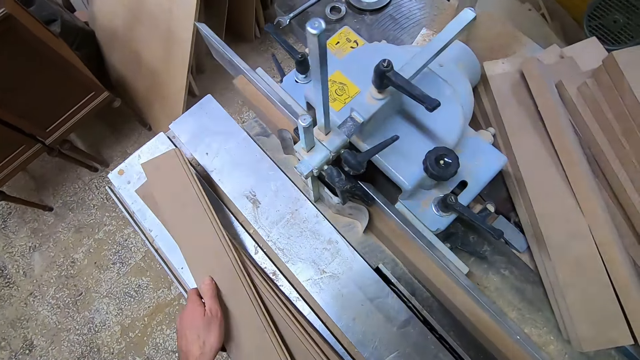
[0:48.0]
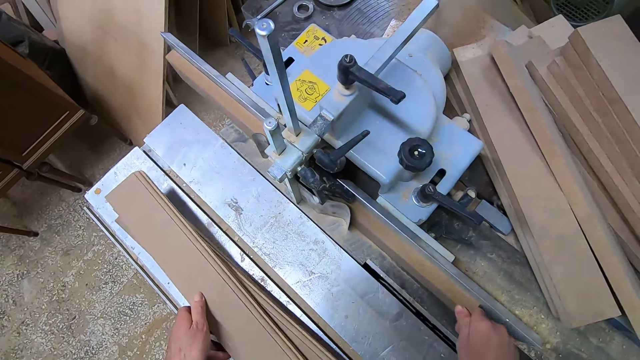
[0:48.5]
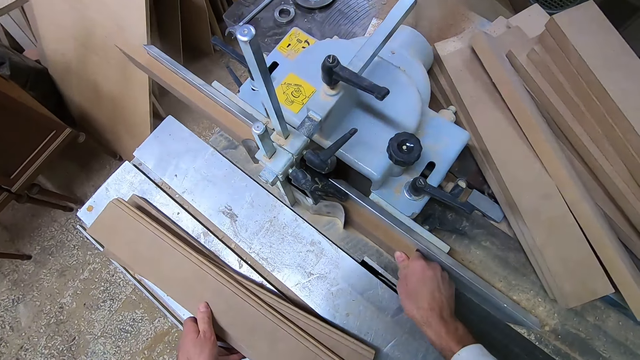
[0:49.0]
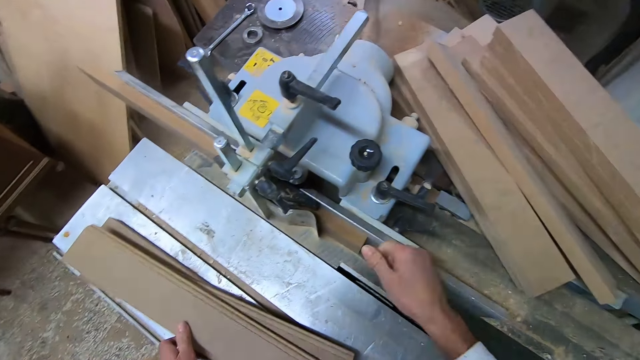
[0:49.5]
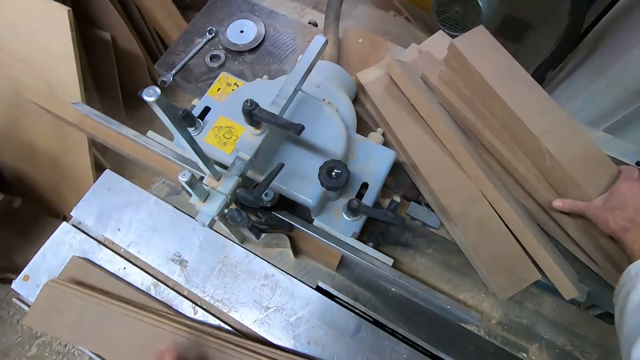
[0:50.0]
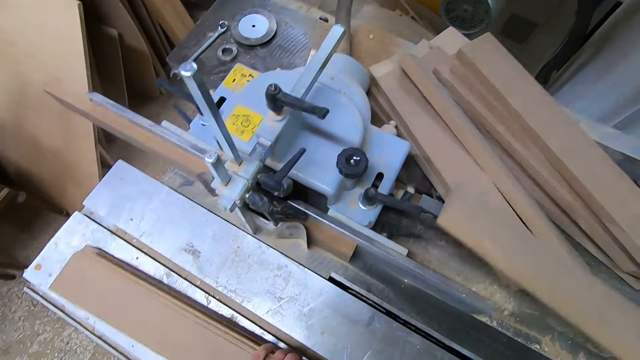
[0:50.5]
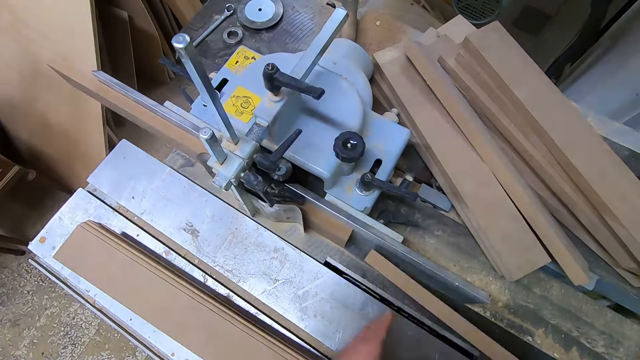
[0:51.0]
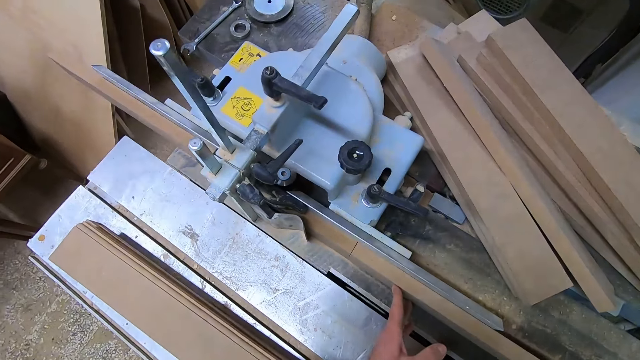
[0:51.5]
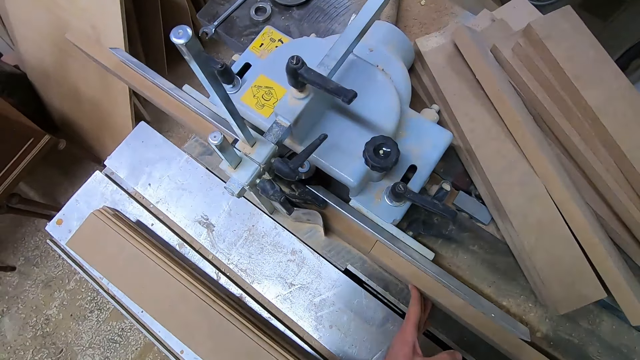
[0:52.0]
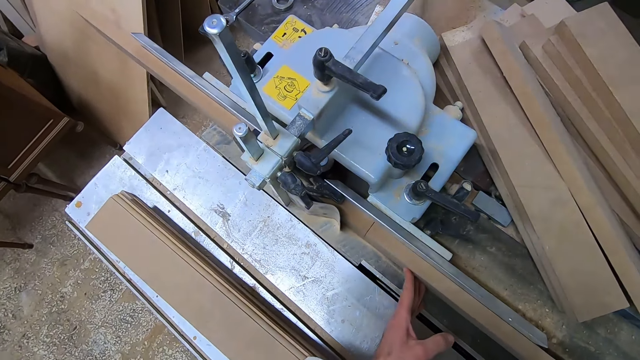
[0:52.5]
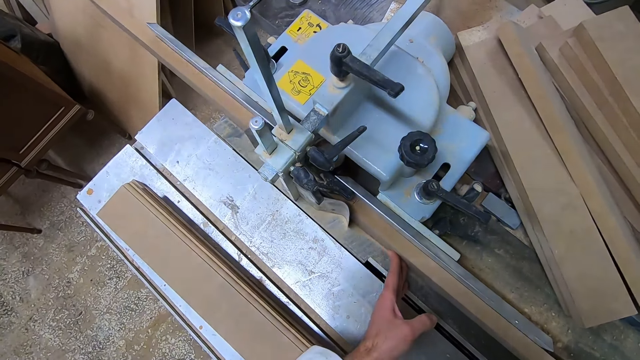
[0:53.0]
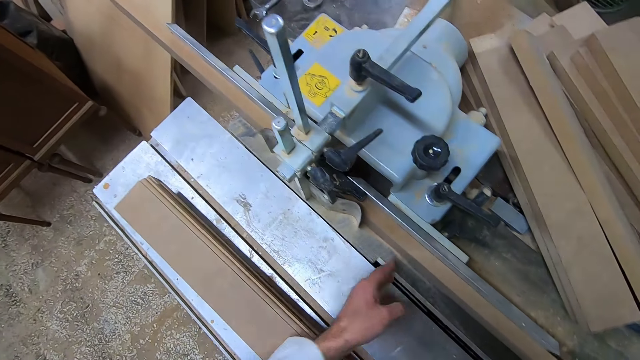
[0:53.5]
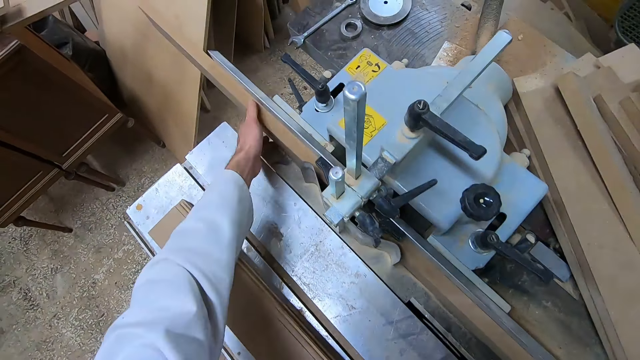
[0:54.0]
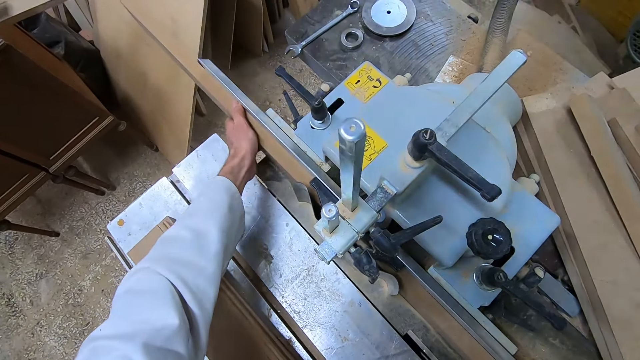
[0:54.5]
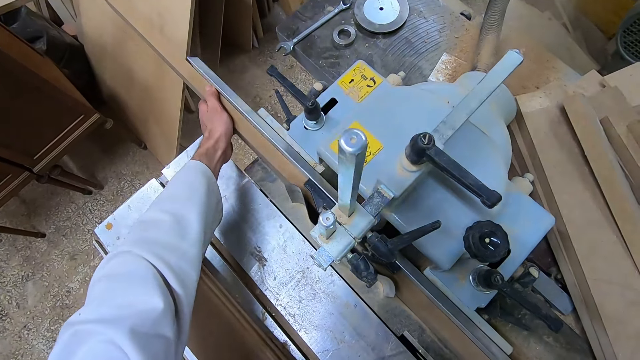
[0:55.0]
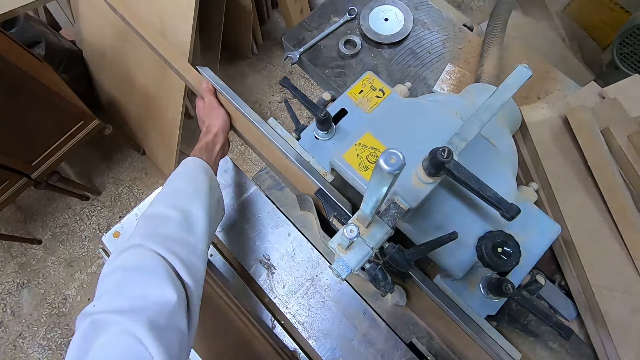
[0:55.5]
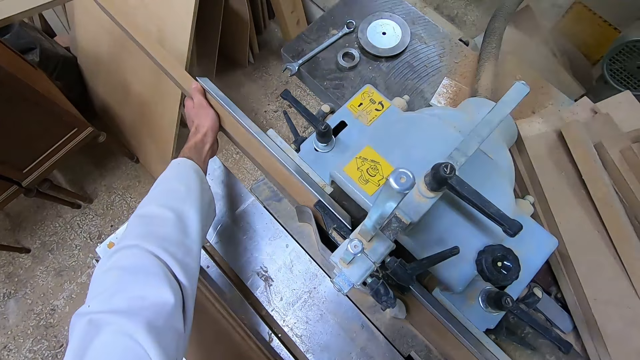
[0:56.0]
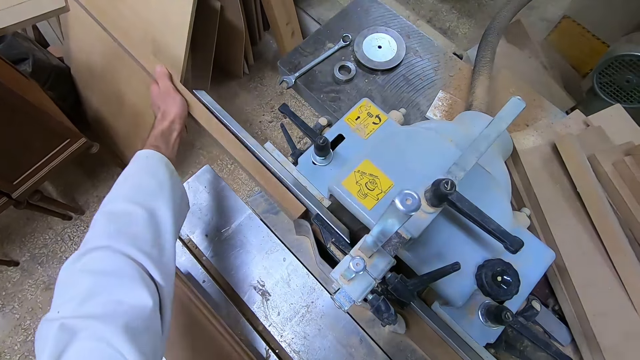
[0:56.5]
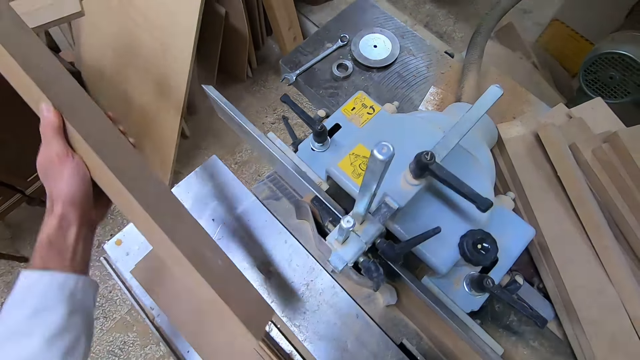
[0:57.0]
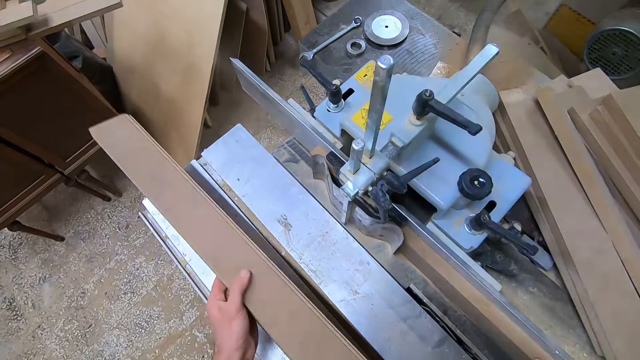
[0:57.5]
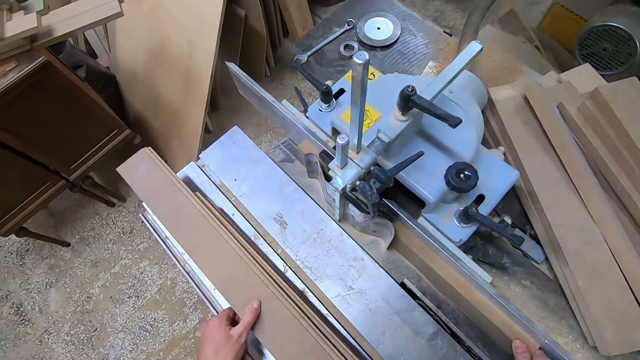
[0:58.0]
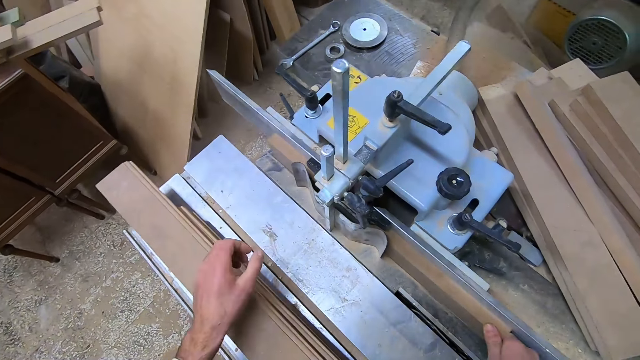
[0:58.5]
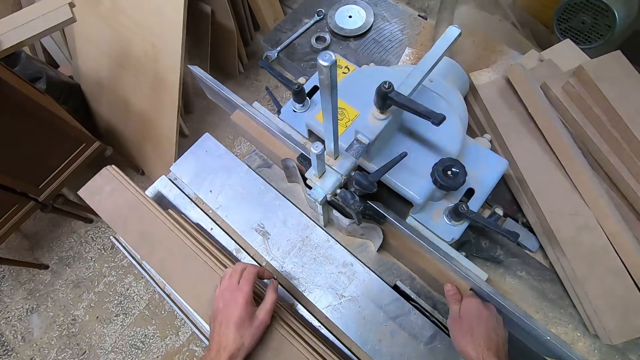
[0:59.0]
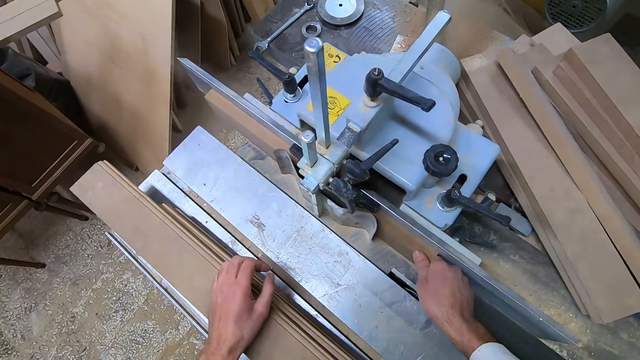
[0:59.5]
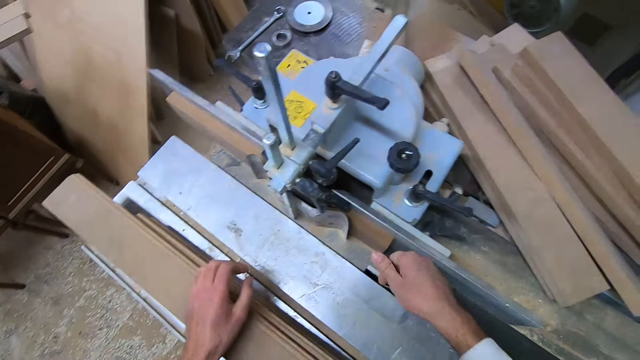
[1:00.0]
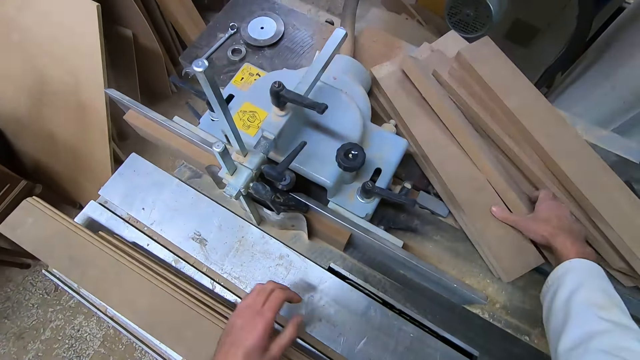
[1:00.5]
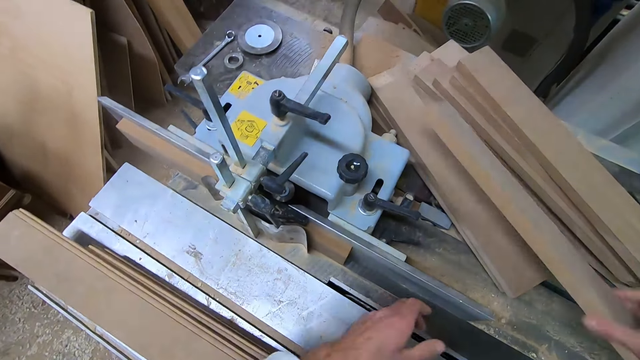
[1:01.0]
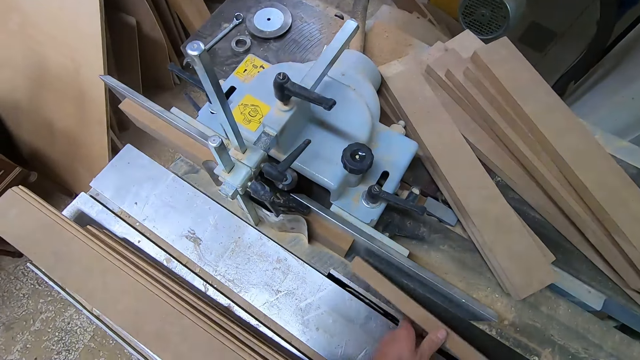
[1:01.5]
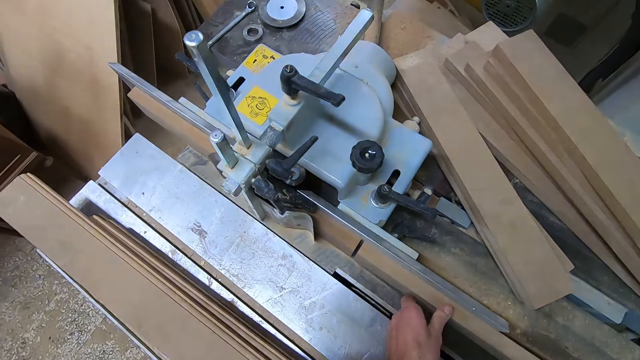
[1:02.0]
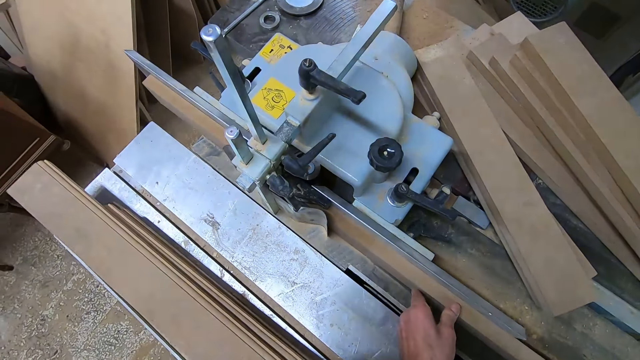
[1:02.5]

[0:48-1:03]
The camera wearer drops the third piece of wood on a metal surface. He places the wood on top of another piece of wood. He pushes the wood forward. He lets go of the wood. He picks up a fifth piece of wood from the top of the machine with his right hand. He lets go of the wood. He places the wood on the woodworking table saw with both his hands. He pushes the fifth piece of wood through the machine with both his hands. He lets go of the wood. He moves his hand to hold the other piece of wood. He holds the fourth piece of wood with his left hand. He takes the fourth piece of wood off the machine with his left hand. He drops the fourth piece of wood on a metal surface. He places the wood on top of another piece of wood. He lets go of the wood. He places his hand on top of the wood. He pushes the wood forward on the woodworking table saw. He lets go of the wood. He holds another piece of wood. He picks up a sixth piece of wood from the top of the machine with his right hand. He moves his other hand. He places the wood on the woodworking table saw. He pushes the sixth piece of wood through the machine with both his hands.
